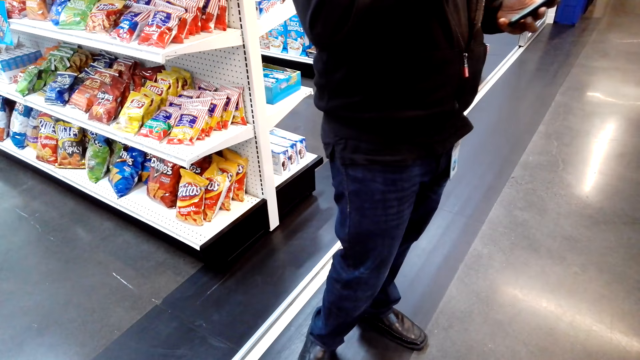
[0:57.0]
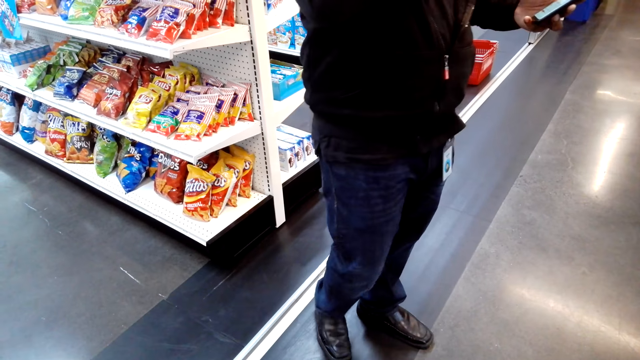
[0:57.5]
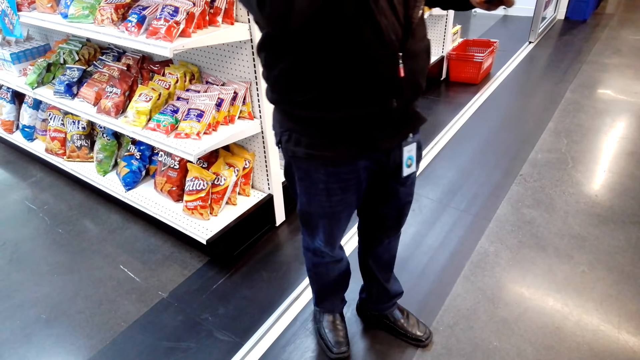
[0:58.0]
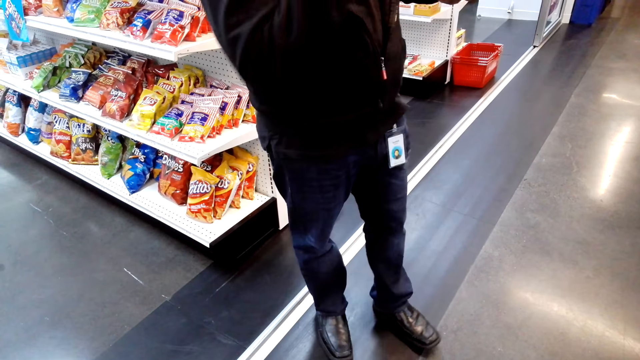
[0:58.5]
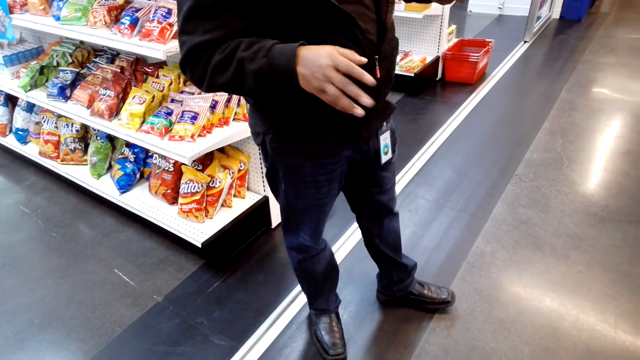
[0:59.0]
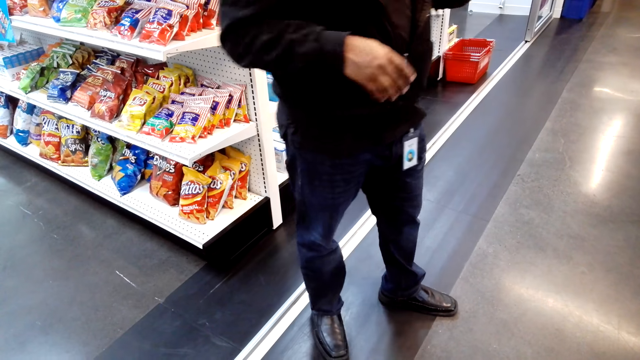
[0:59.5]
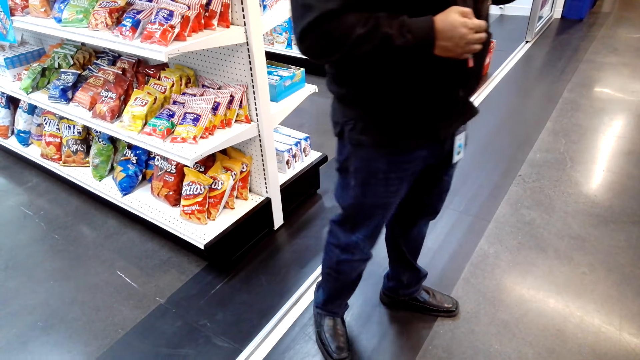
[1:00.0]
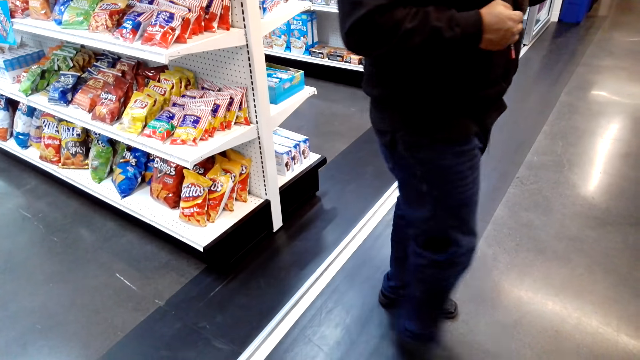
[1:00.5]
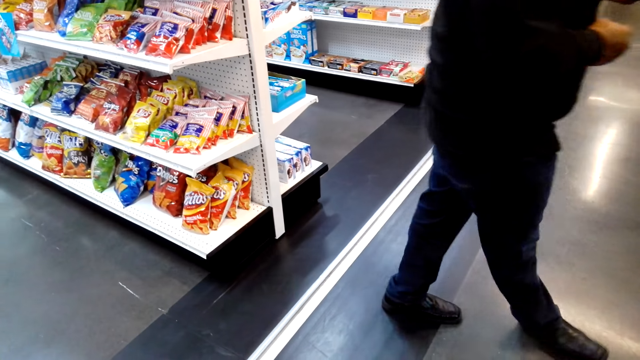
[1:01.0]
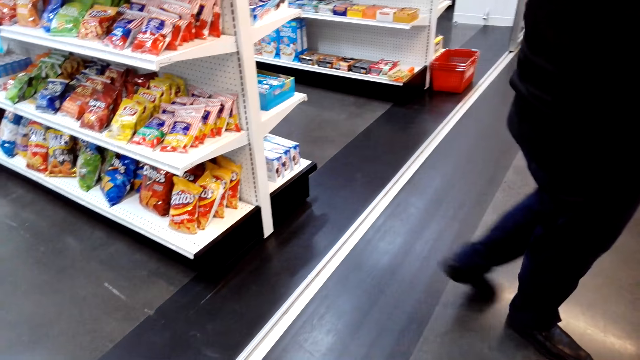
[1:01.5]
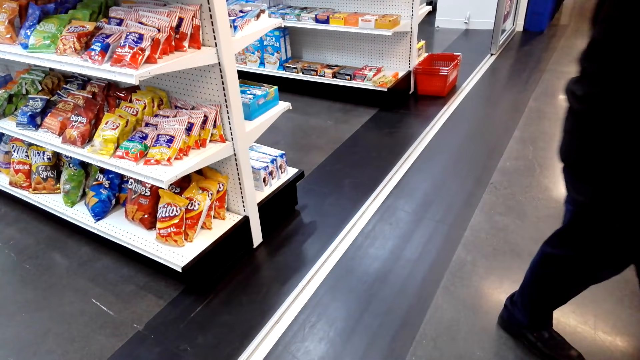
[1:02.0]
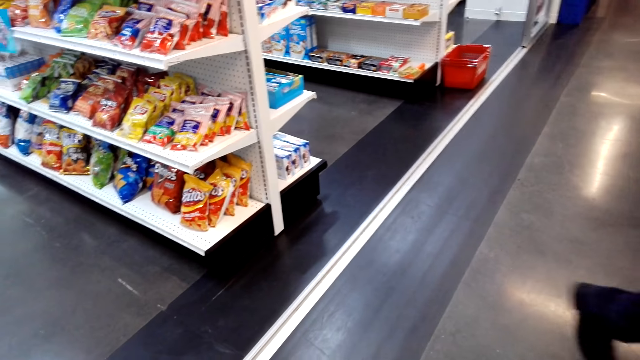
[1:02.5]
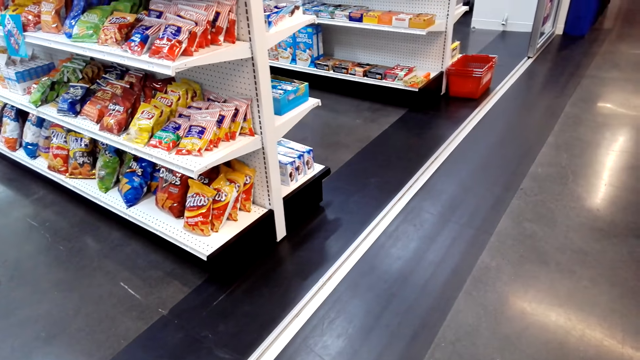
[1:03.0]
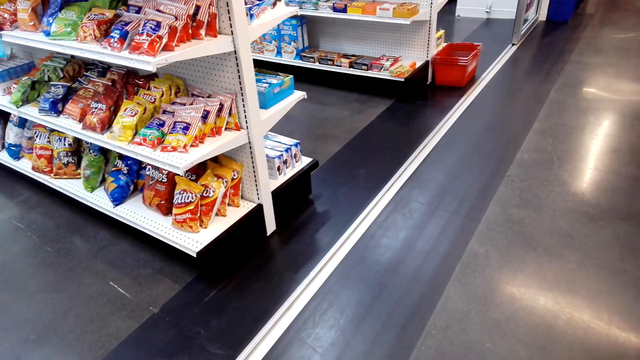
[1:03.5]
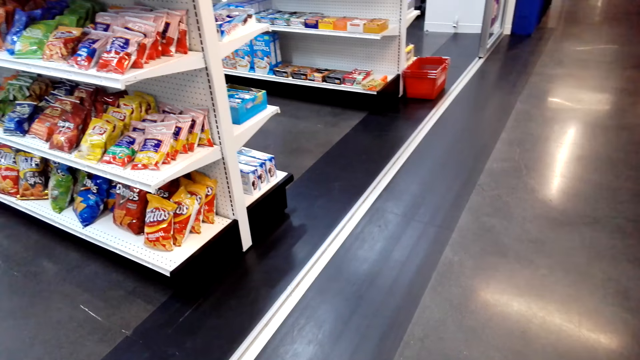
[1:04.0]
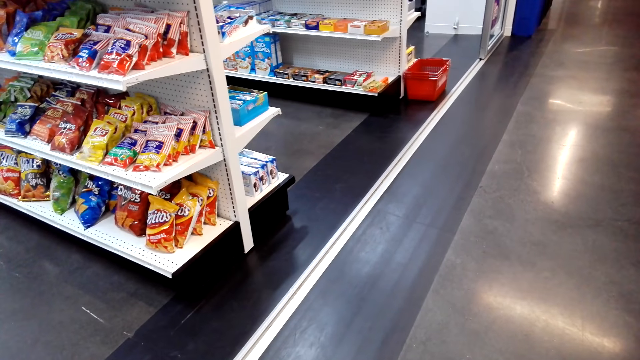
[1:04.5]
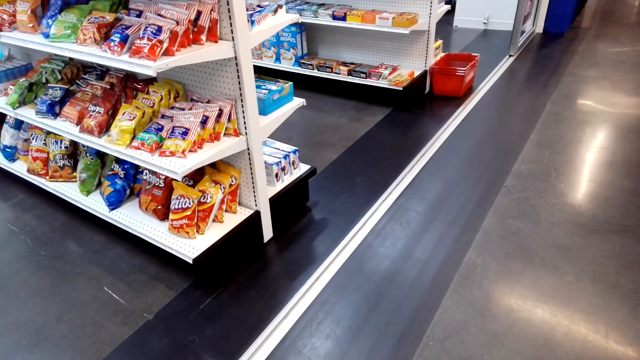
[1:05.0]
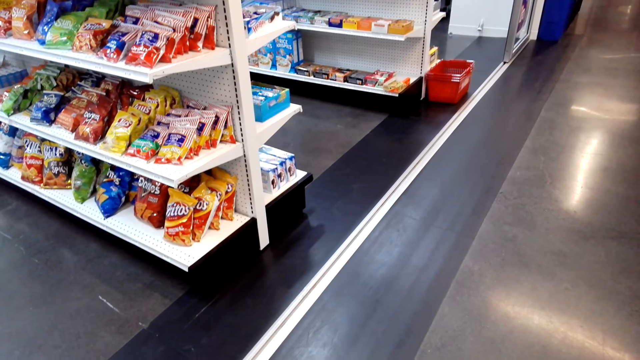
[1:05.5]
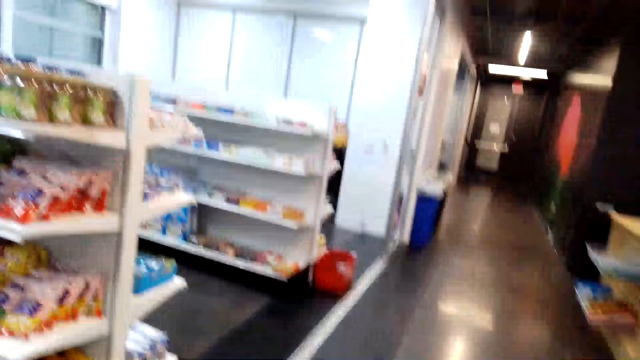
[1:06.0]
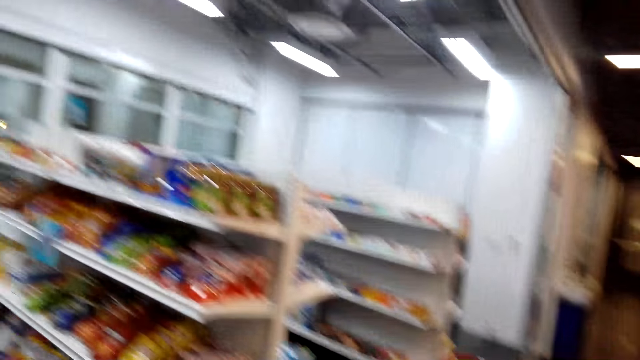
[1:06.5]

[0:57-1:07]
A man moves his hand and walks.

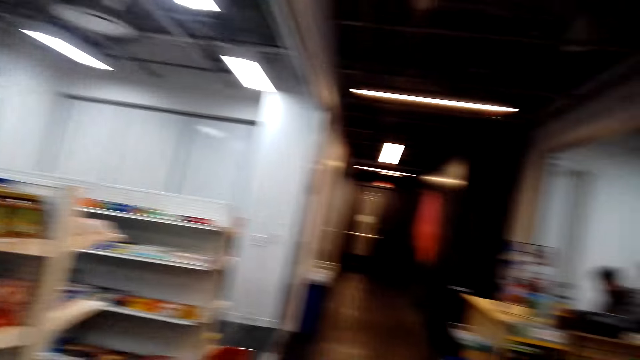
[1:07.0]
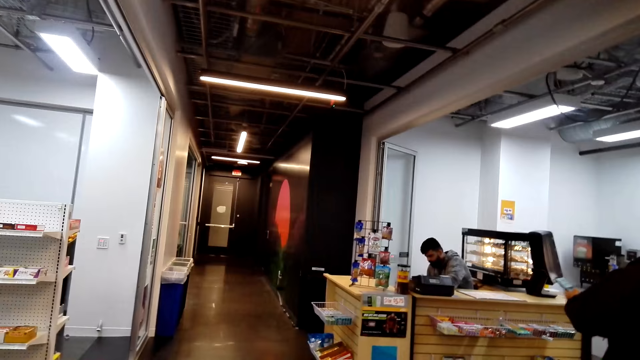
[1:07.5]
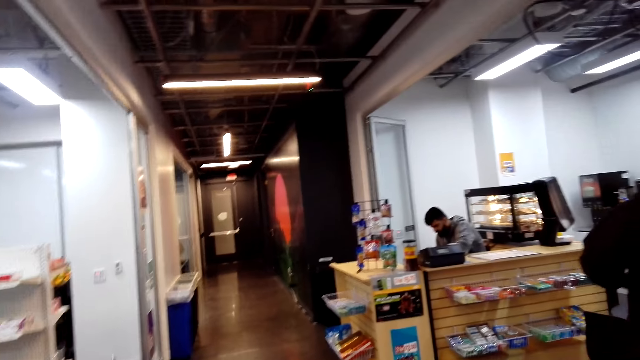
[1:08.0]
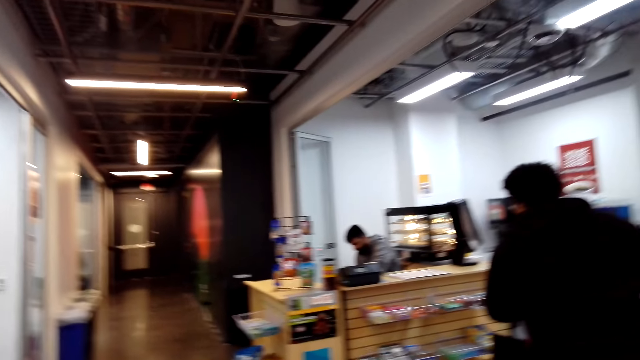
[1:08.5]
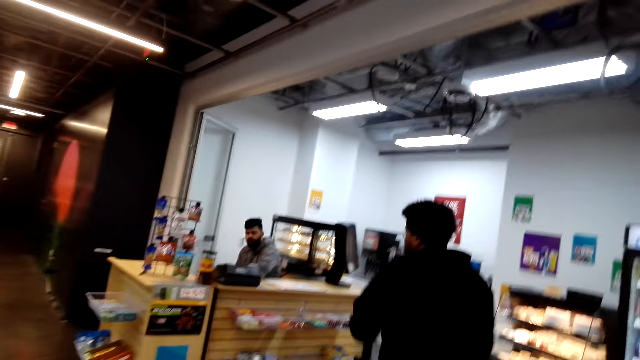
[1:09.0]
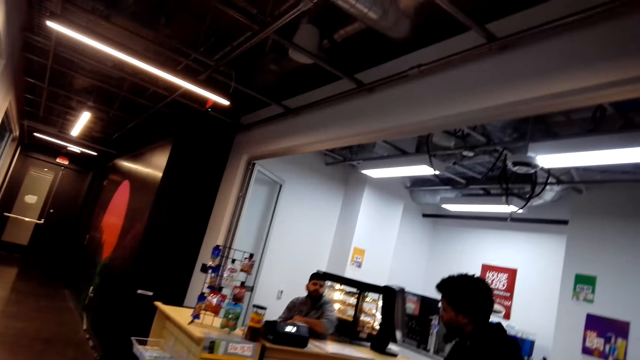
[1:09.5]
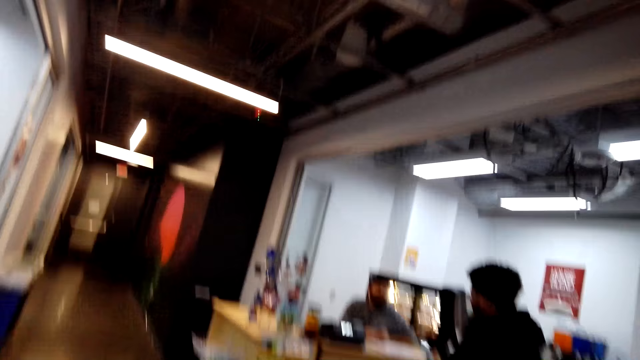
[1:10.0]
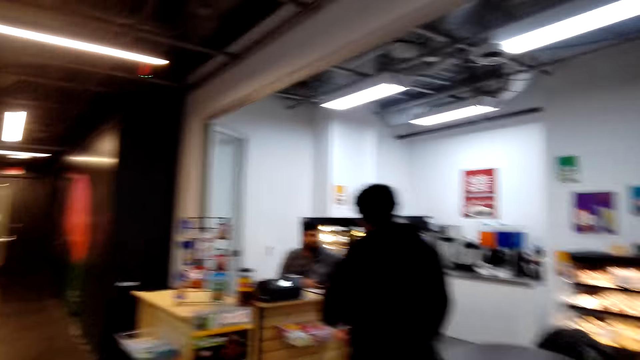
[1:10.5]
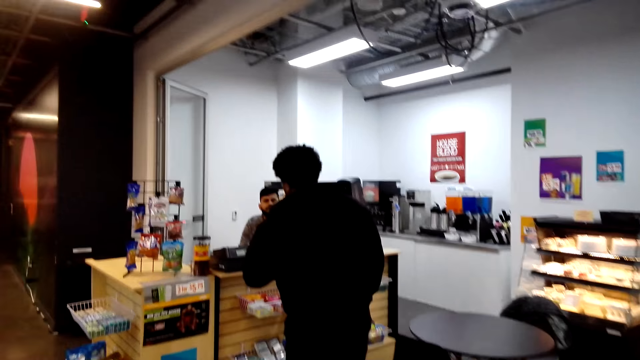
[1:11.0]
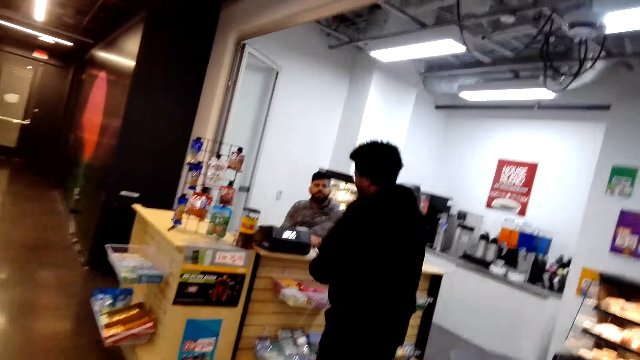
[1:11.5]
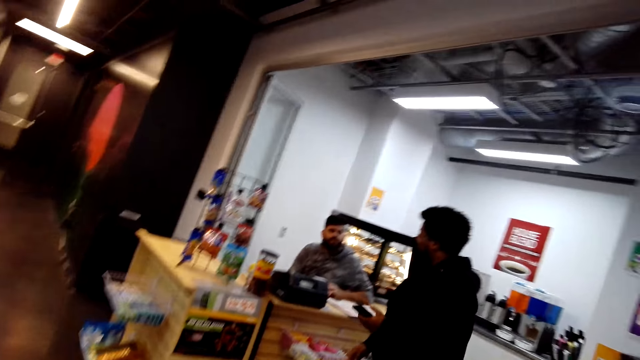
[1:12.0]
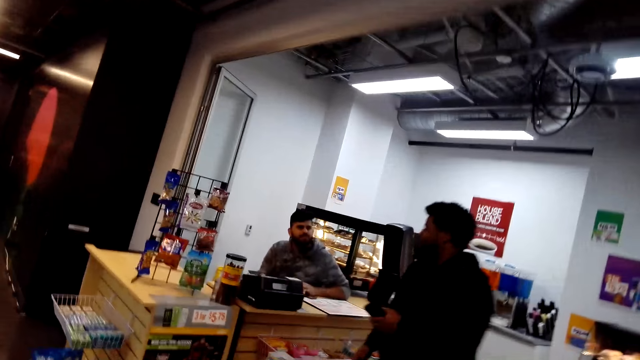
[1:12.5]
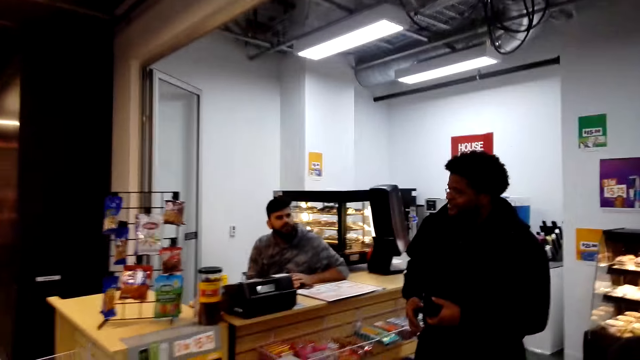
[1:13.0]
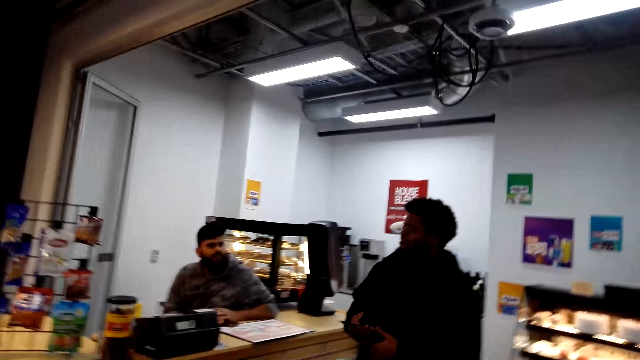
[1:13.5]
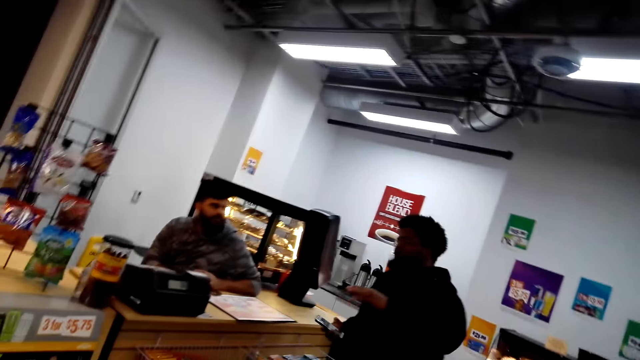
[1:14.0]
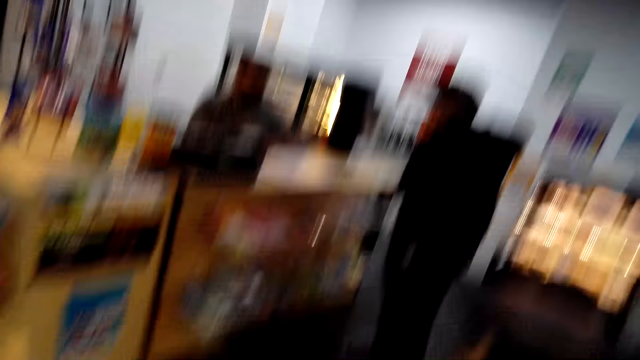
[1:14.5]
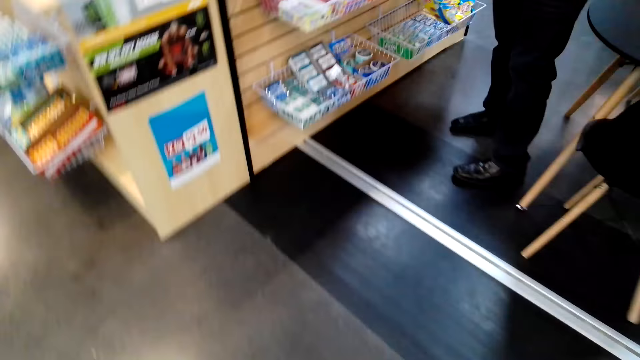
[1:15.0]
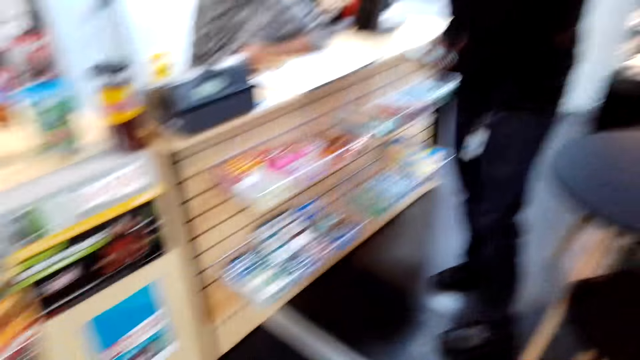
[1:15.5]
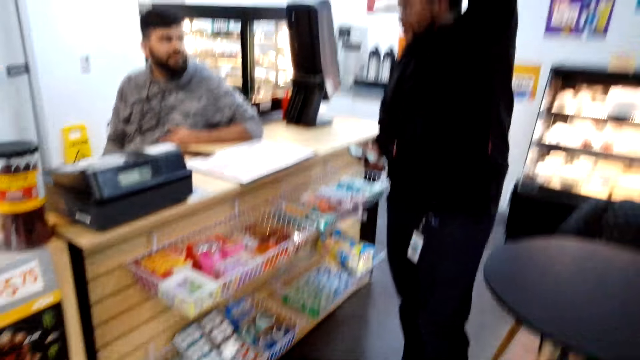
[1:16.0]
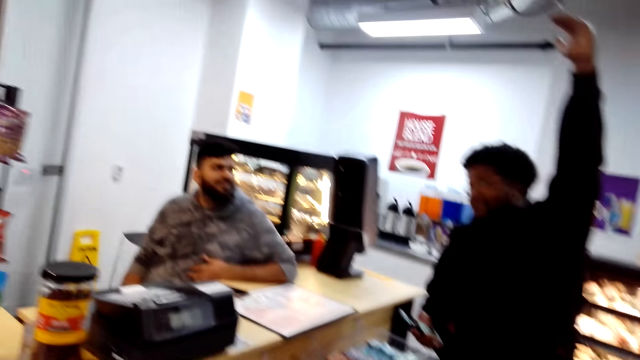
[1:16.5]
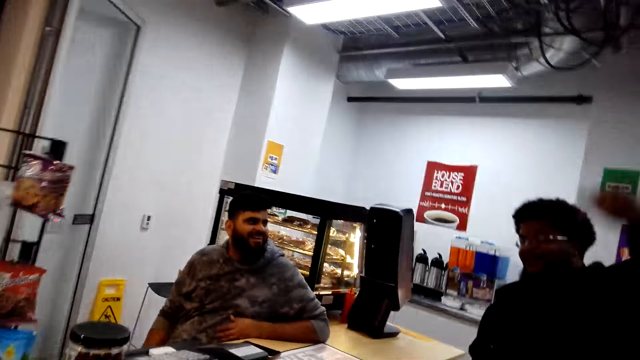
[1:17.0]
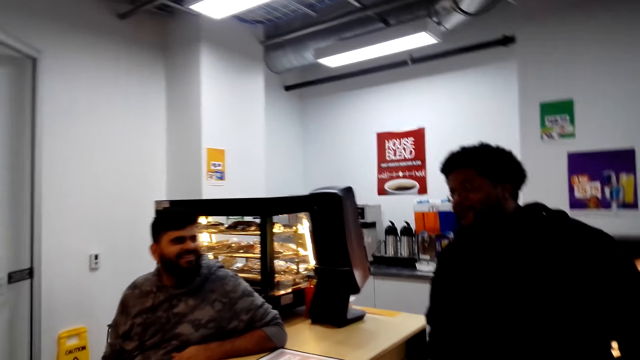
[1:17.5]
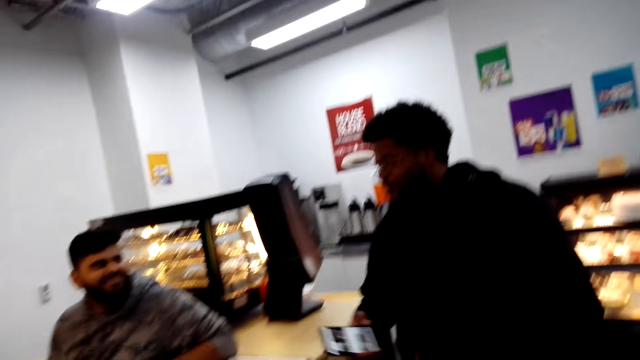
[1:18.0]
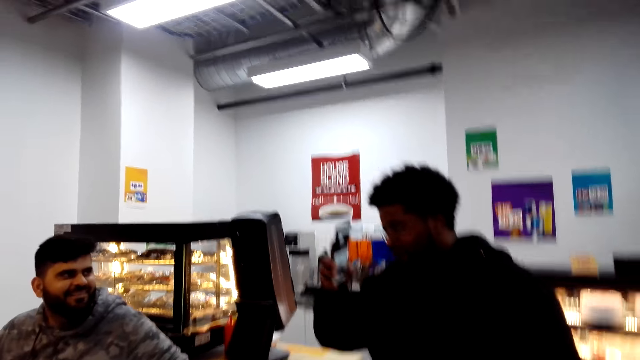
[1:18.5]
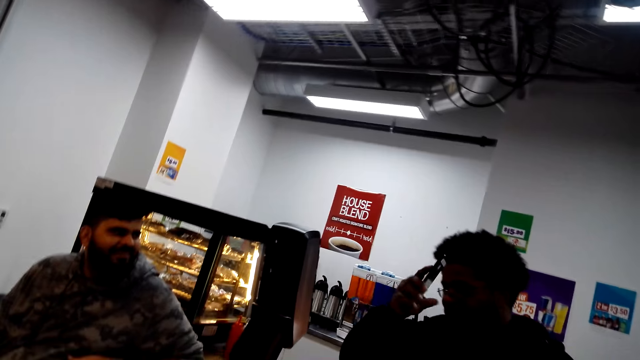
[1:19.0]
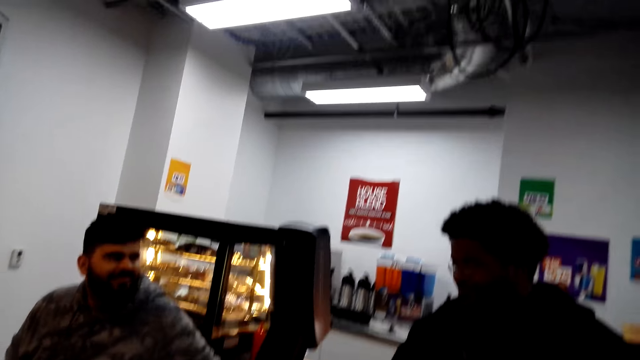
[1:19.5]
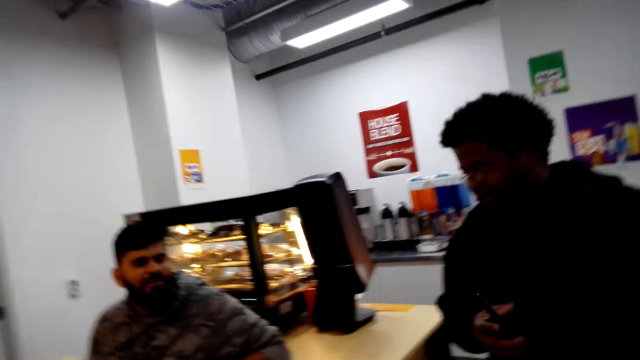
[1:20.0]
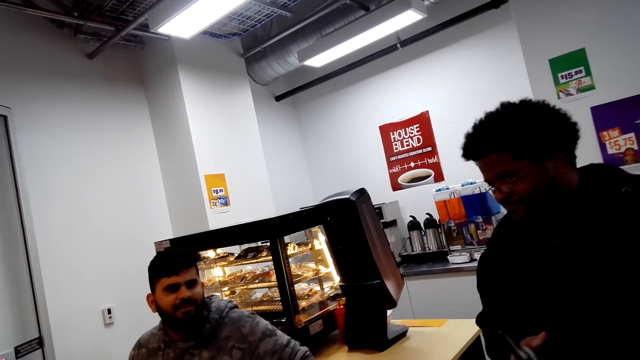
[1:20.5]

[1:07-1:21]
A man interacts with another man. The first man raises his left hand, puts his hand down, and moves his right hand towards the head.
